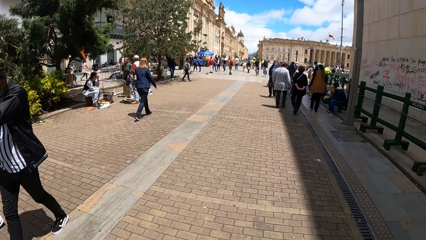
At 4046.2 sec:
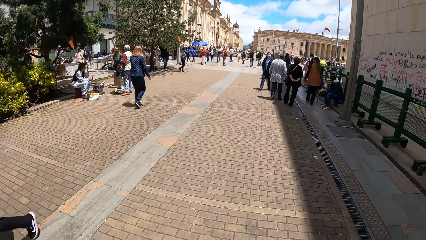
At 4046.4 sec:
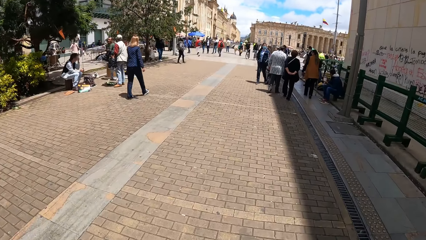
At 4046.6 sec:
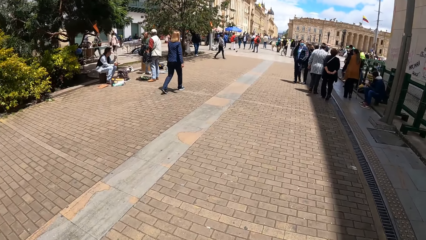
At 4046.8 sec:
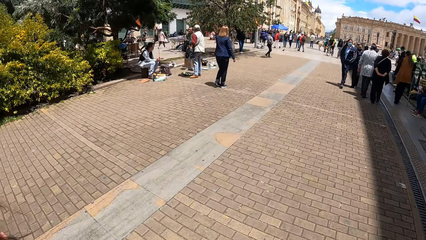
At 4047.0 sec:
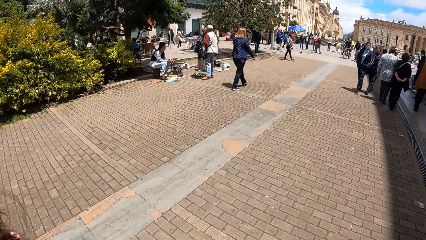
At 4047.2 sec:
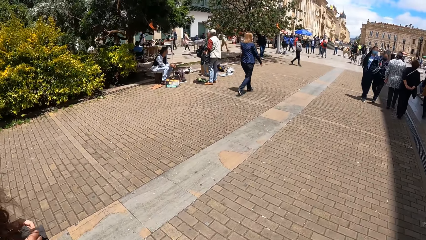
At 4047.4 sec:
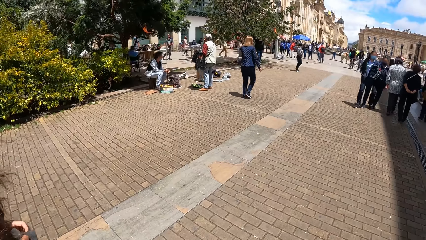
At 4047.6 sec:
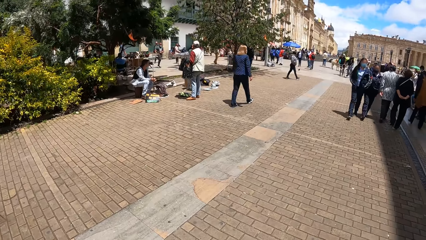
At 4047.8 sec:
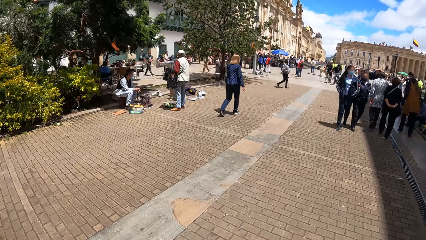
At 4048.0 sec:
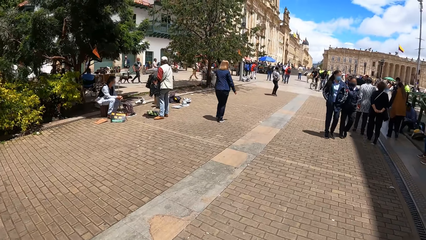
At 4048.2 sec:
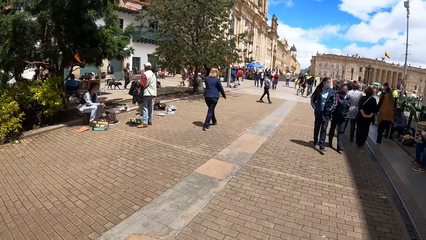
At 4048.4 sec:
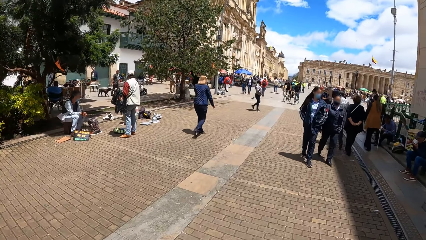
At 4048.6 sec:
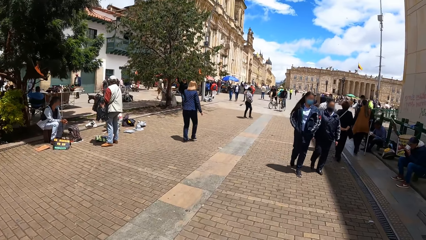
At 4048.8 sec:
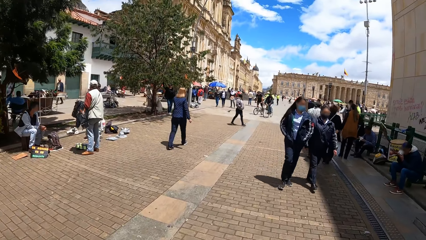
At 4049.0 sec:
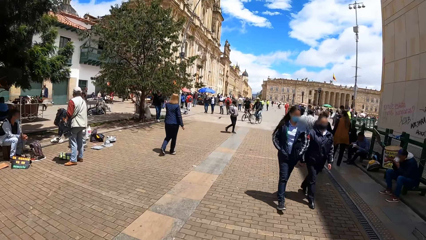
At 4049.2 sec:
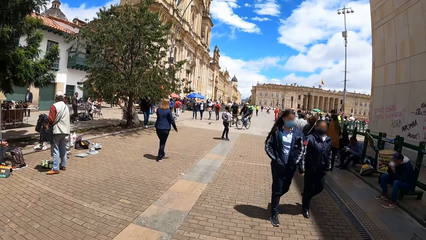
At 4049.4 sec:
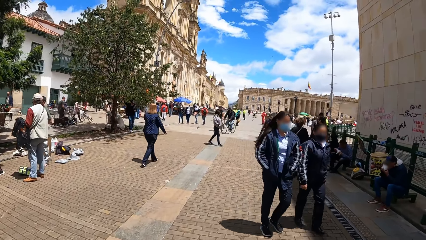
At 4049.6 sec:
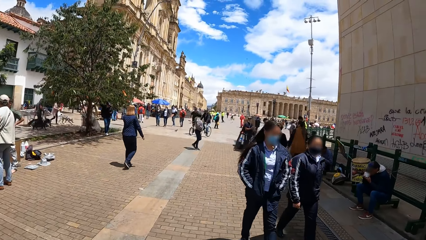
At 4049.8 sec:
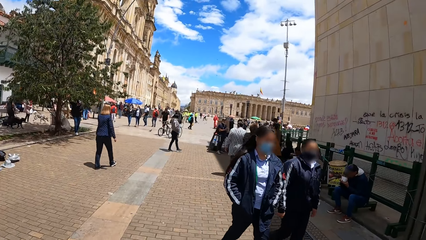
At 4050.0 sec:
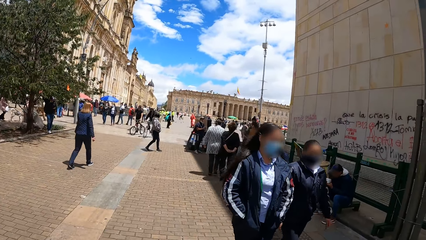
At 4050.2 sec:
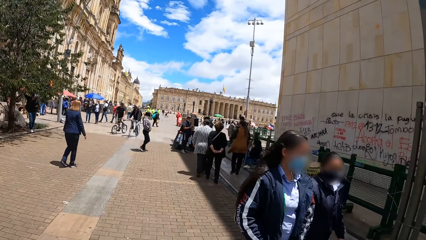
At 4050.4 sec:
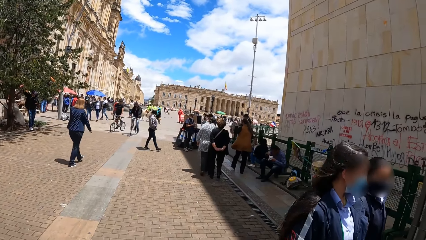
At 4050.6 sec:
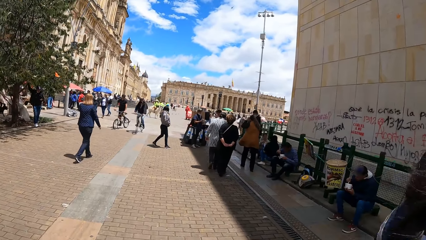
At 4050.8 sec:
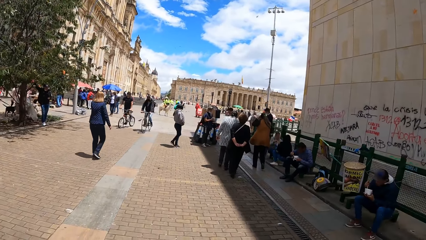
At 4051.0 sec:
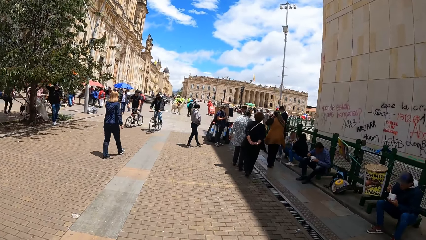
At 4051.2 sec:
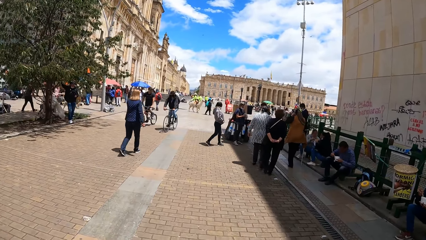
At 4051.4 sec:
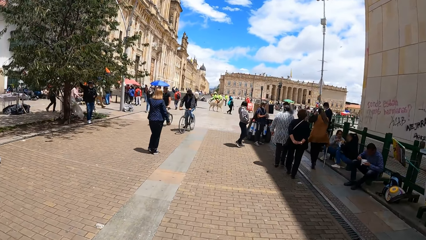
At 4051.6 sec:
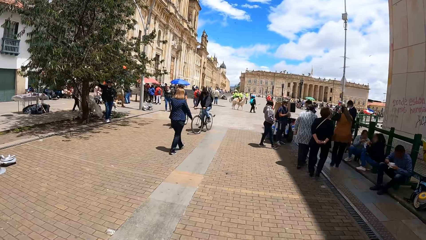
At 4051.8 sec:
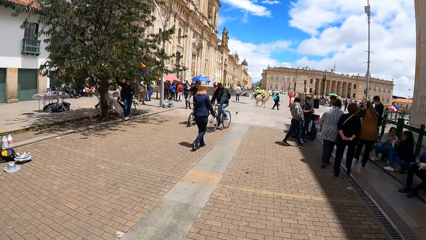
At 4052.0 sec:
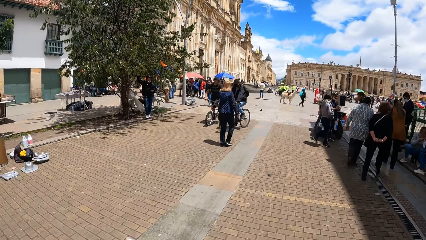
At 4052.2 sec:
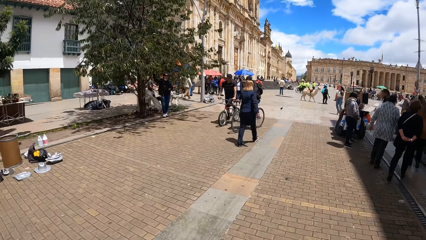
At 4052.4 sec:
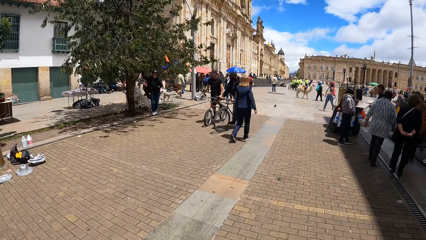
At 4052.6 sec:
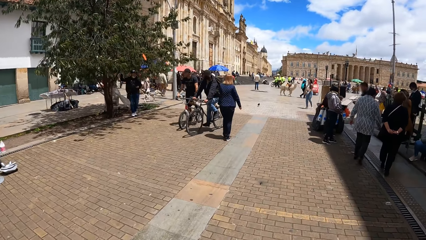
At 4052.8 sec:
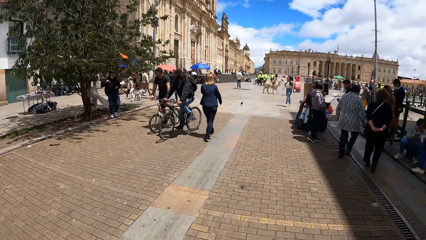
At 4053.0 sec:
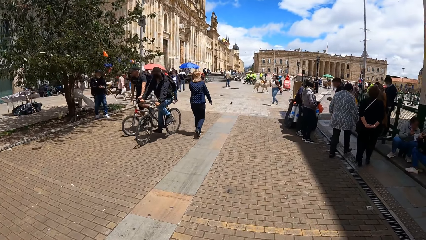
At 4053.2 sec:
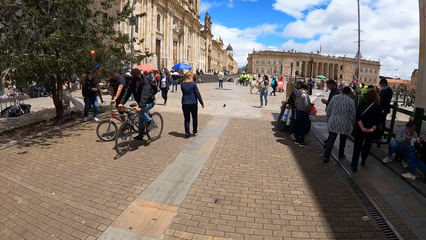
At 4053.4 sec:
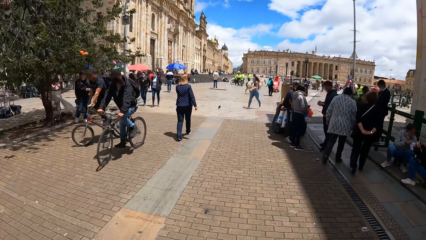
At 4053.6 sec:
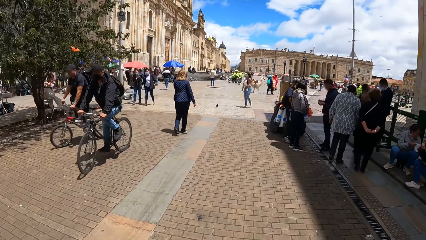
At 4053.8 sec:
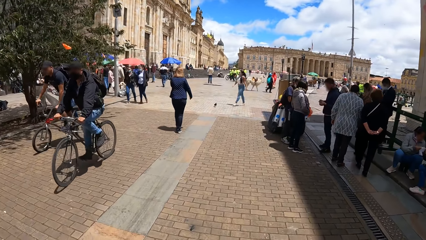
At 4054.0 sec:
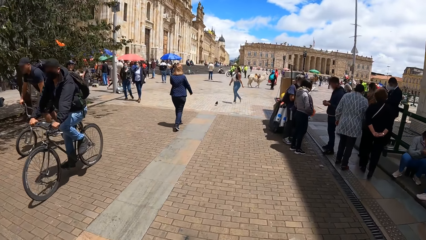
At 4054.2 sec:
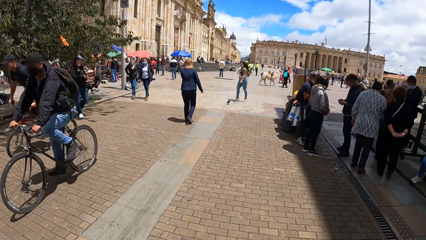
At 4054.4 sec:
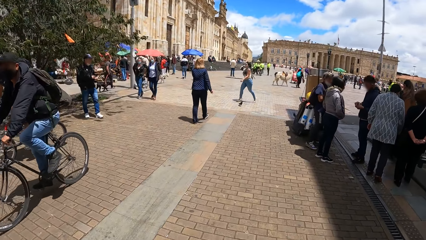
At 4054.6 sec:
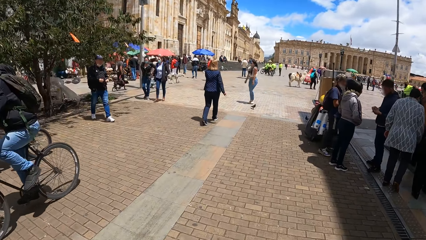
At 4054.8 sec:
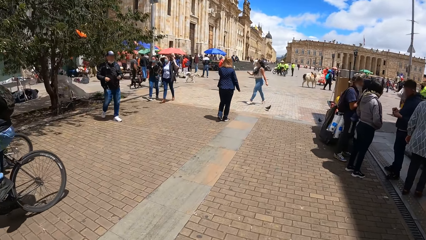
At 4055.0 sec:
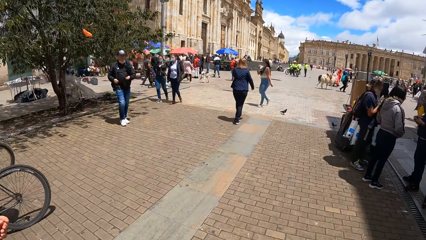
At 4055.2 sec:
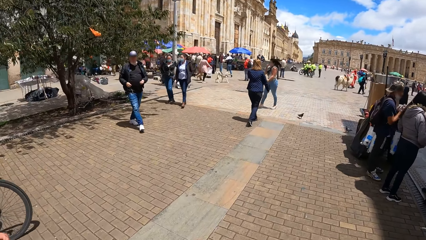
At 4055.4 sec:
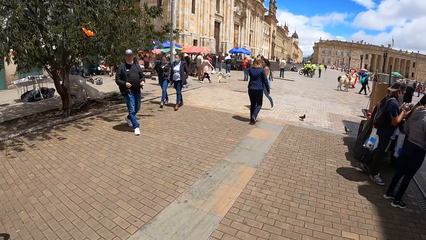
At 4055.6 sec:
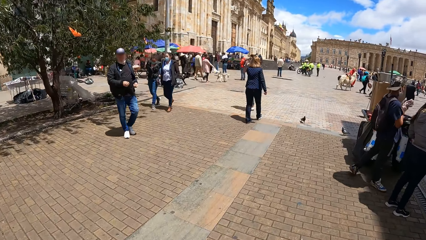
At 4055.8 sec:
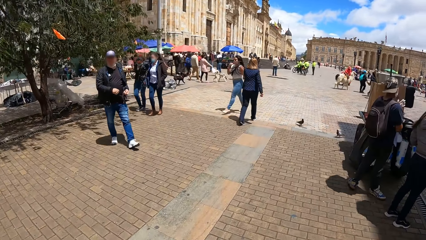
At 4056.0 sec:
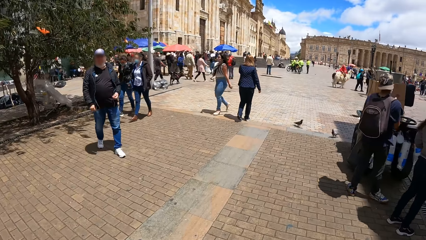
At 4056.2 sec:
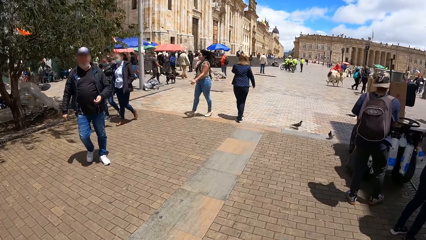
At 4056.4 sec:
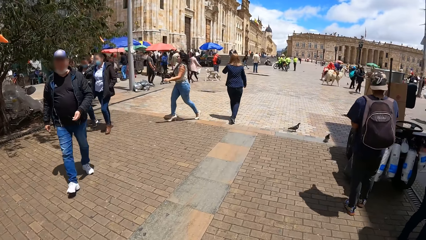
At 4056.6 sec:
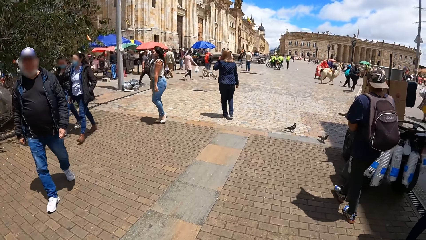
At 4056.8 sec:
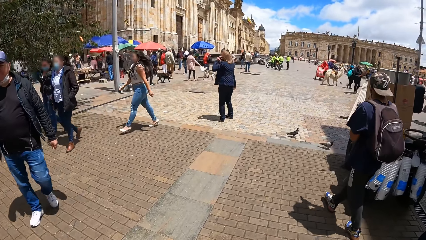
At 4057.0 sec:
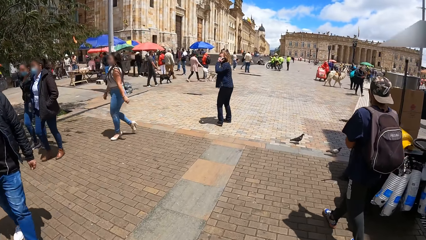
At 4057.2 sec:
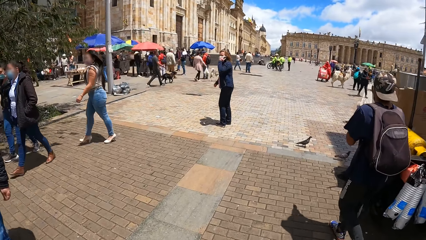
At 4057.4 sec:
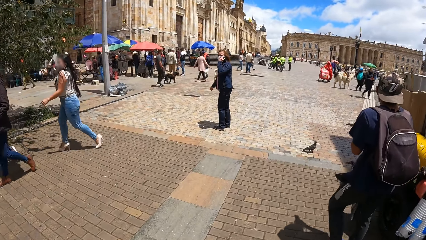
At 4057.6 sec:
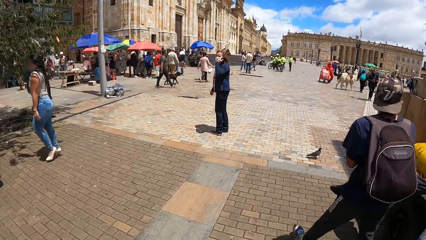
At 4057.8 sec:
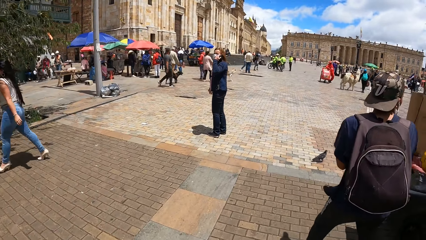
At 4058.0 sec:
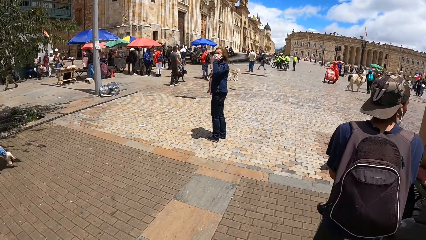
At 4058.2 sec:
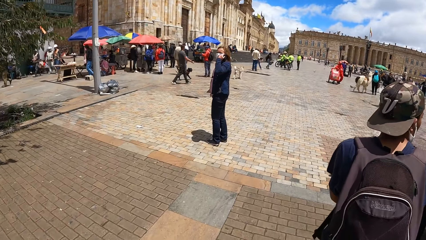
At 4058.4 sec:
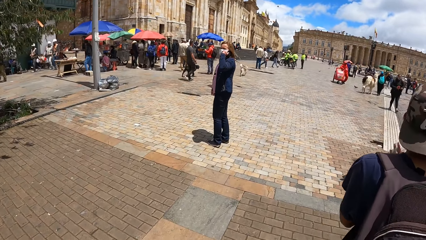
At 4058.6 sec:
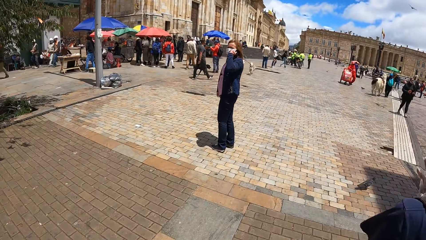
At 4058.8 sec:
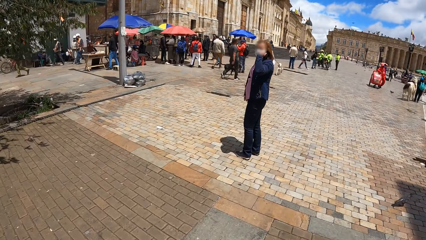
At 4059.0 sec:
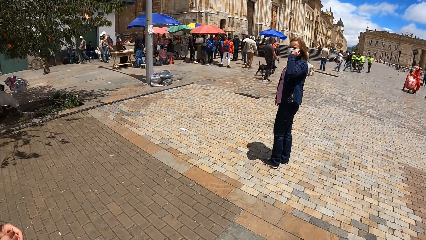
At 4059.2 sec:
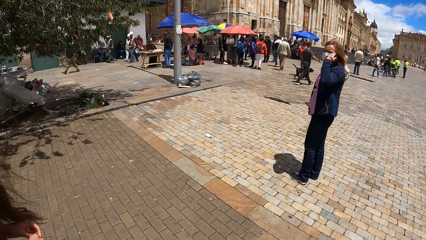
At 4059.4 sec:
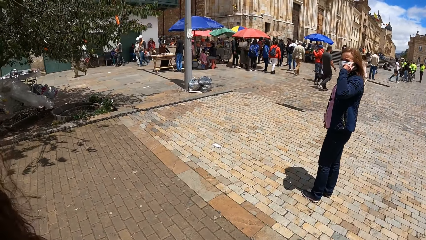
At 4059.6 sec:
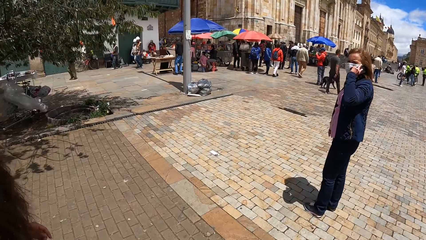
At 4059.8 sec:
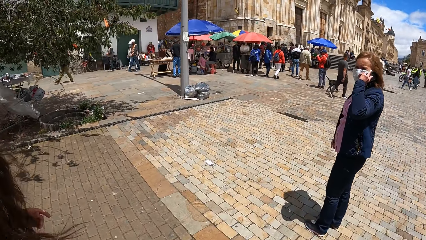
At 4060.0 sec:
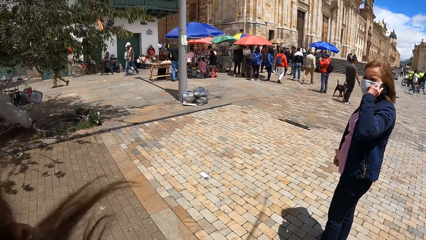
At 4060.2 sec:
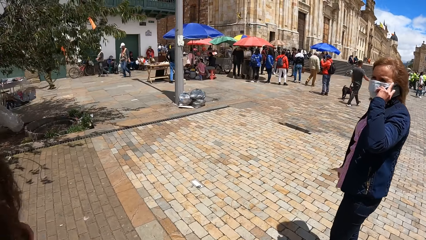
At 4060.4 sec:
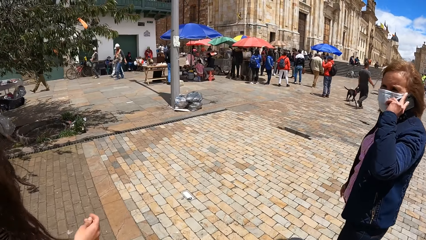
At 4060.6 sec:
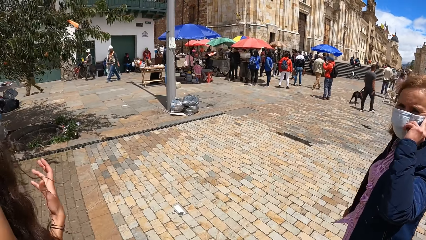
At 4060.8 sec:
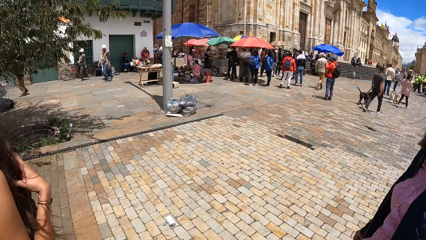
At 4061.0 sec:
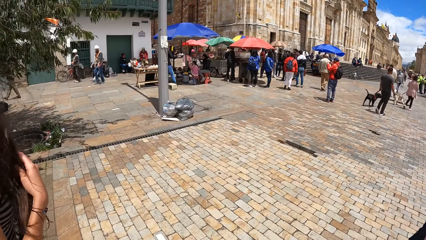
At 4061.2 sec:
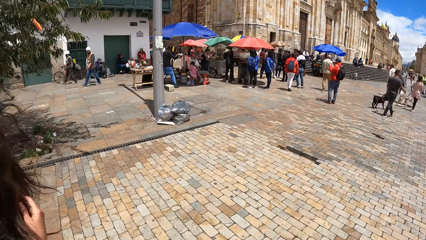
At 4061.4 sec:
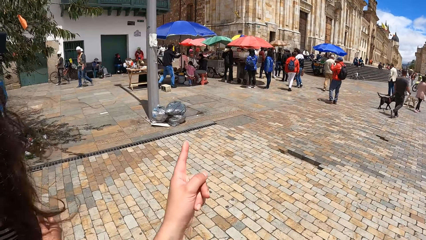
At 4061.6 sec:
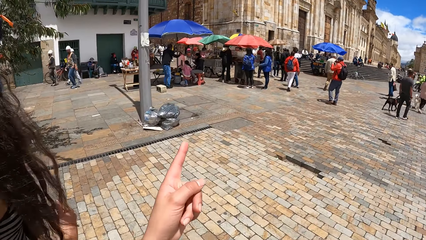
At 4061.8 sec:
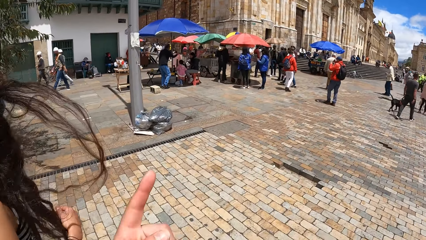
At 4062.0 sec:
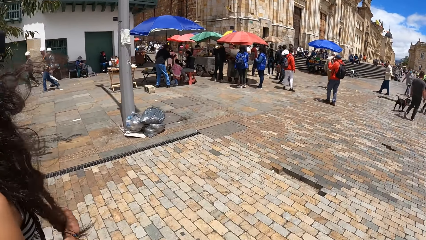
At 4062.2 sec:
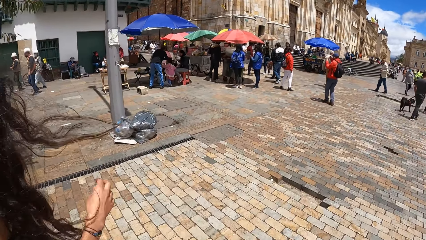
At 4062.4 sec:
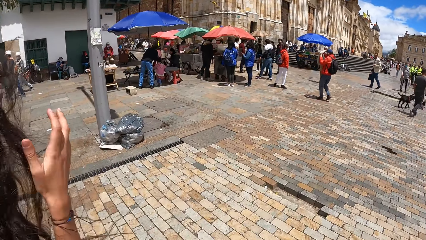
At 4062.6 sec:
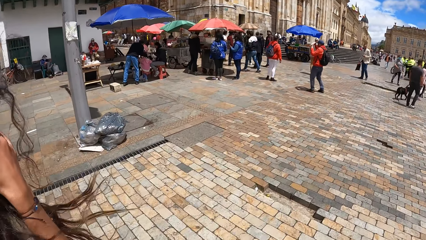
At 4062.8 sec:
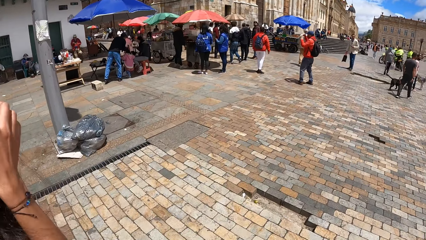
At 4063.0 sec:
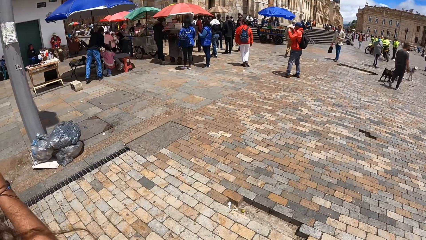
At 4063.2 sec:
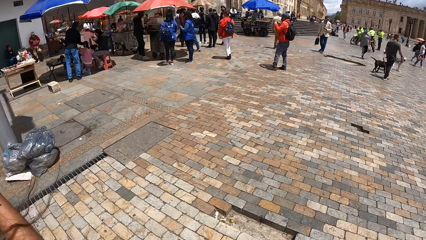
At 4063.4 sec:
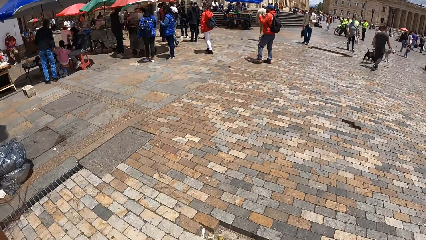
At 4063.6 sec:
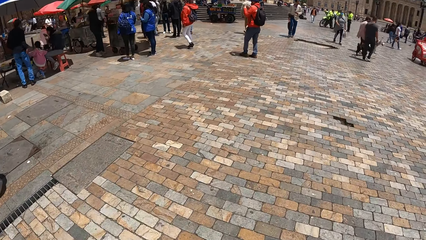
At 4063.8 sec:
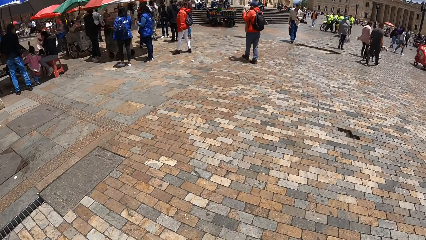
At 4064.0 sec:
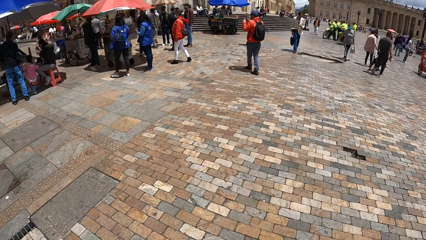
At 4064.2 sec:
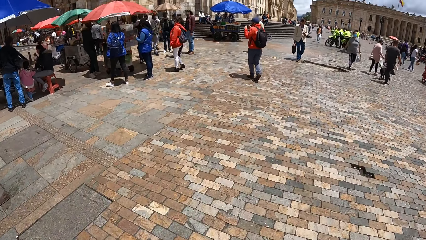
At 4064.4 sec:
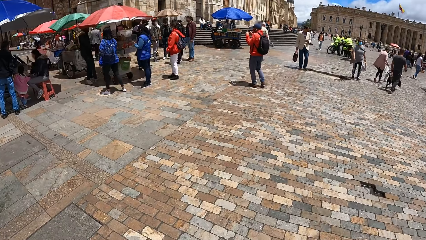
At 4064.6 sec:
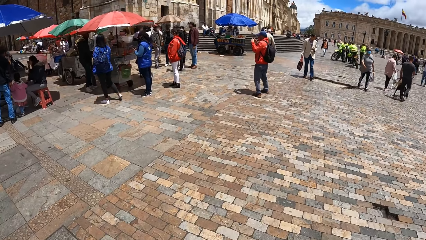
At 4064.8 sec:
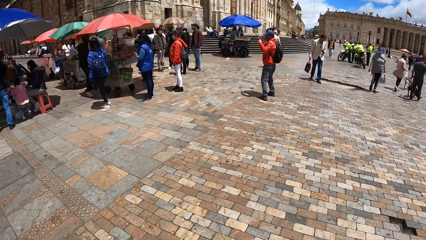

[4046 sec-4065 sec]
The woman fiddles with the sweater sleeves in both hands and touches her hair with her right hand. The camera wearer points her left finger in the air. The woman touches her hair with her right hand.
